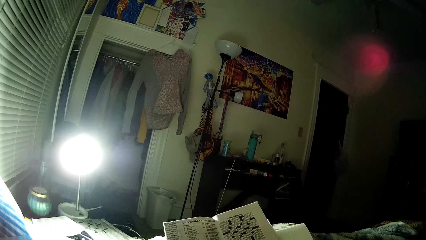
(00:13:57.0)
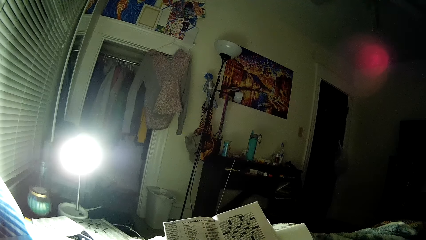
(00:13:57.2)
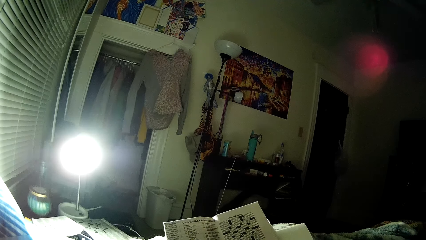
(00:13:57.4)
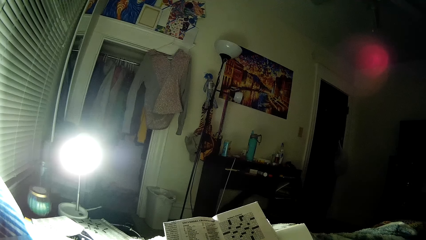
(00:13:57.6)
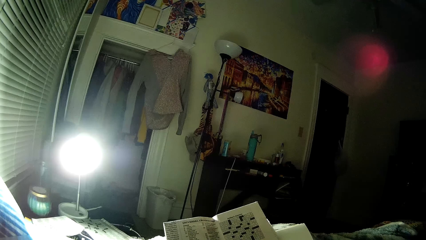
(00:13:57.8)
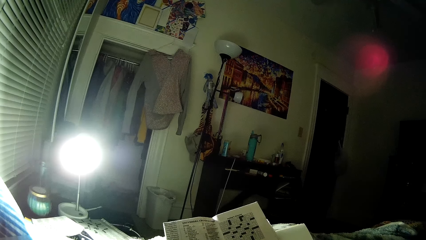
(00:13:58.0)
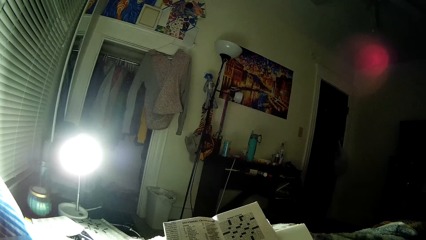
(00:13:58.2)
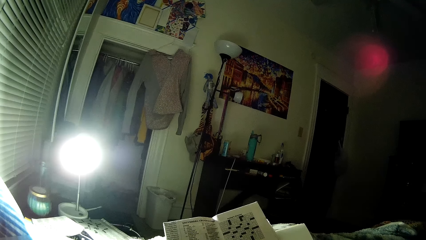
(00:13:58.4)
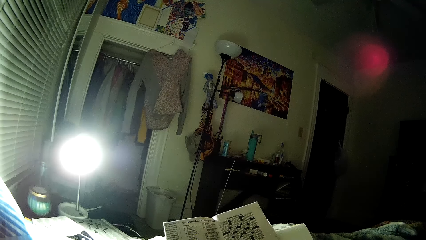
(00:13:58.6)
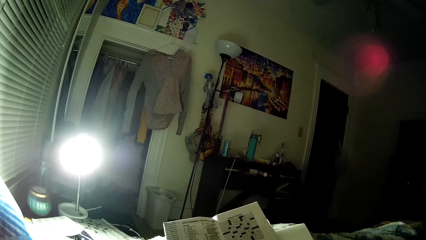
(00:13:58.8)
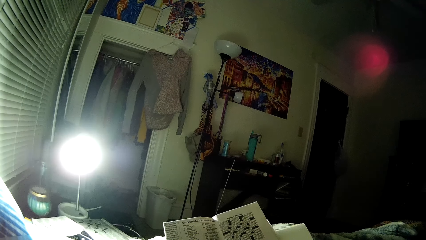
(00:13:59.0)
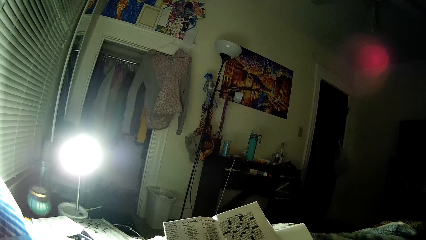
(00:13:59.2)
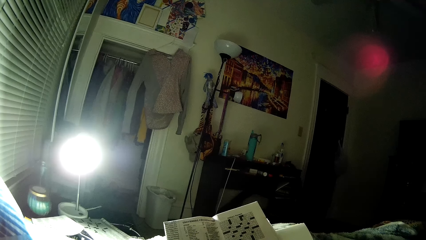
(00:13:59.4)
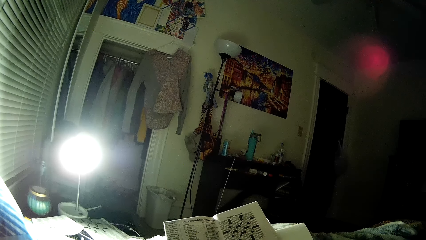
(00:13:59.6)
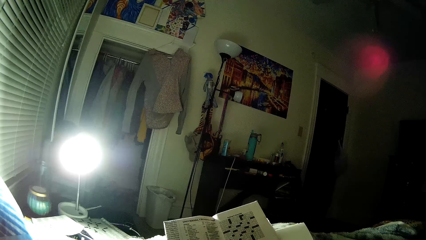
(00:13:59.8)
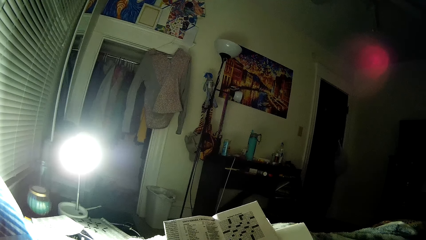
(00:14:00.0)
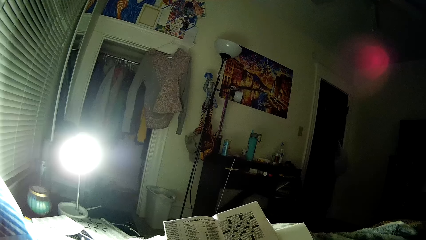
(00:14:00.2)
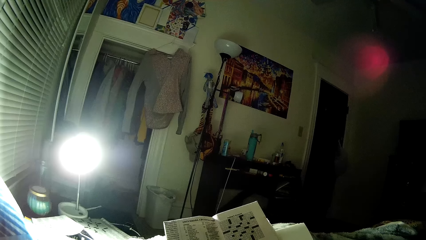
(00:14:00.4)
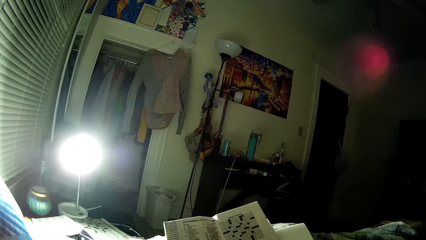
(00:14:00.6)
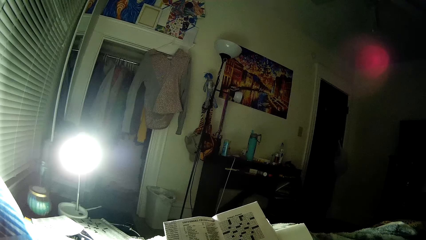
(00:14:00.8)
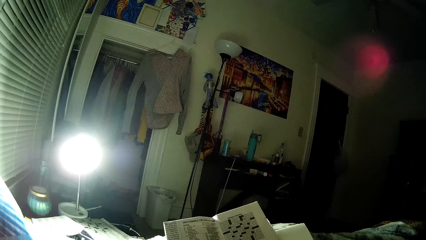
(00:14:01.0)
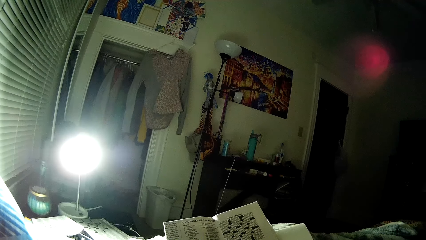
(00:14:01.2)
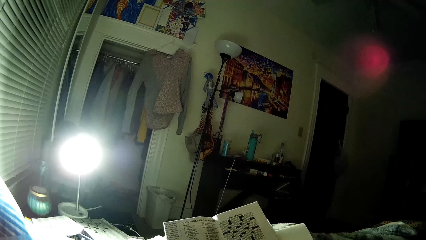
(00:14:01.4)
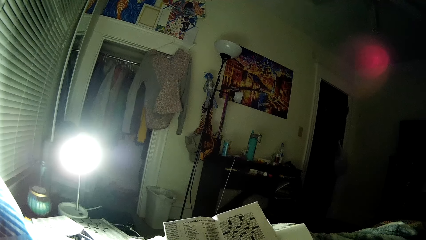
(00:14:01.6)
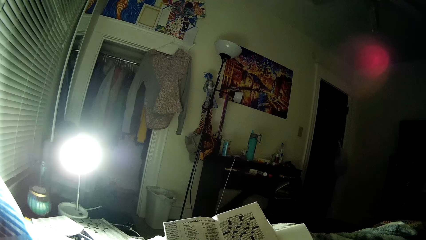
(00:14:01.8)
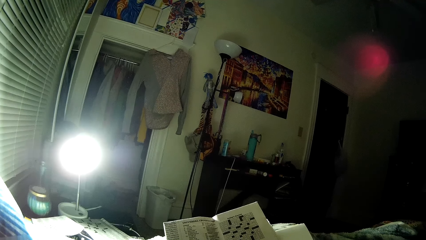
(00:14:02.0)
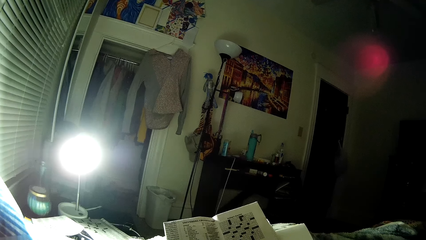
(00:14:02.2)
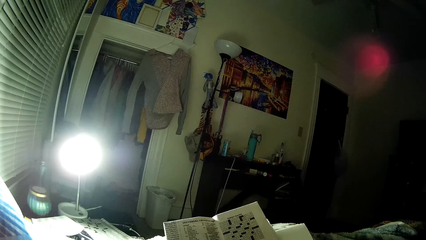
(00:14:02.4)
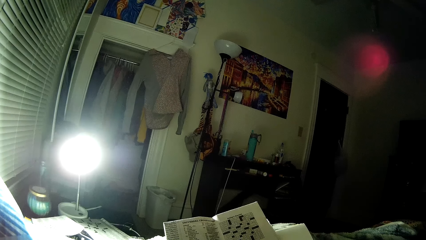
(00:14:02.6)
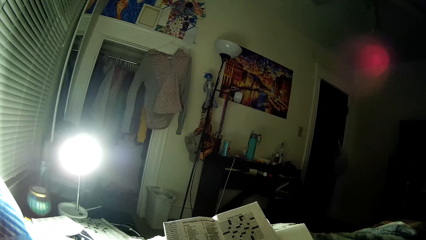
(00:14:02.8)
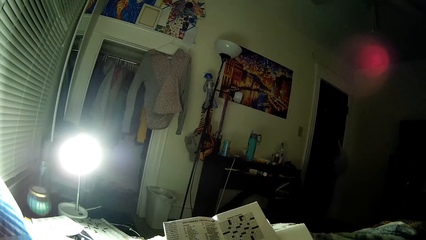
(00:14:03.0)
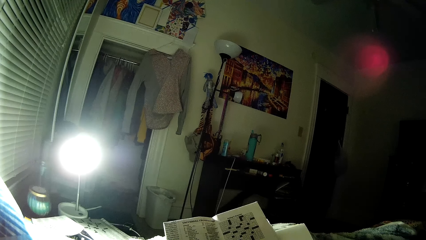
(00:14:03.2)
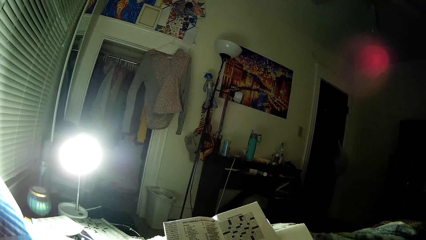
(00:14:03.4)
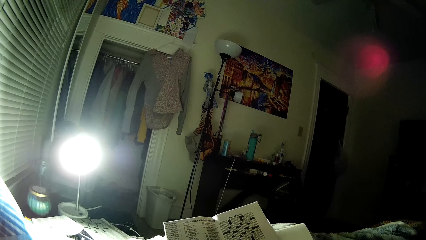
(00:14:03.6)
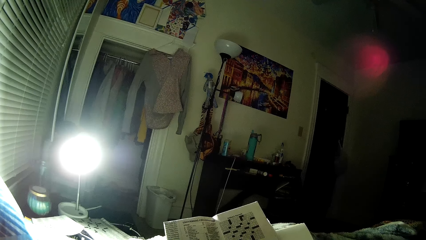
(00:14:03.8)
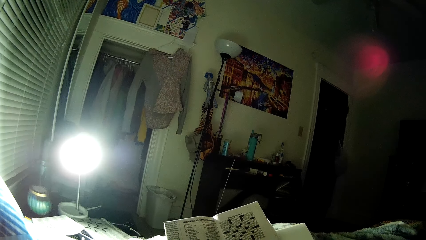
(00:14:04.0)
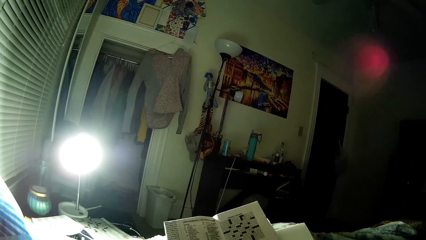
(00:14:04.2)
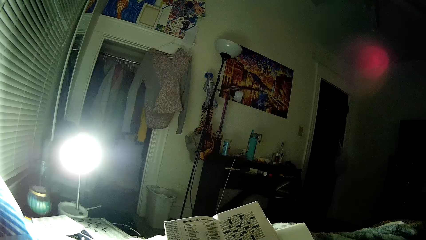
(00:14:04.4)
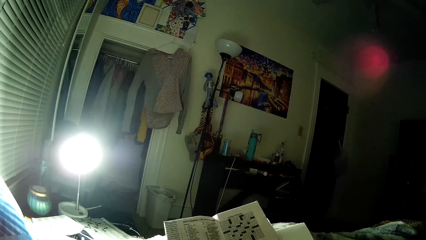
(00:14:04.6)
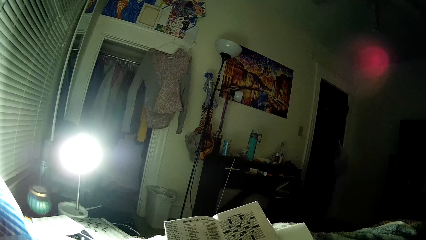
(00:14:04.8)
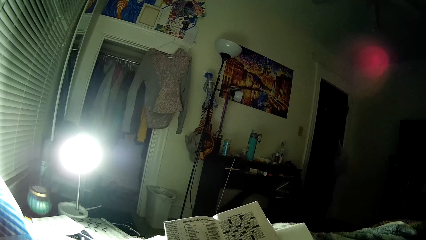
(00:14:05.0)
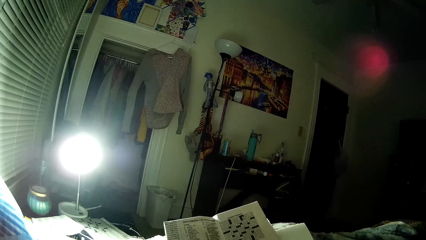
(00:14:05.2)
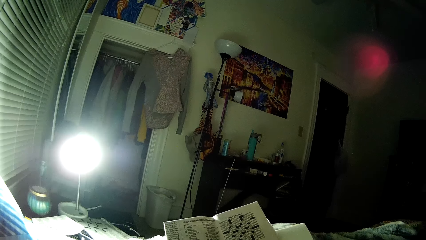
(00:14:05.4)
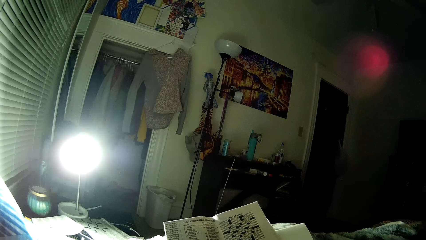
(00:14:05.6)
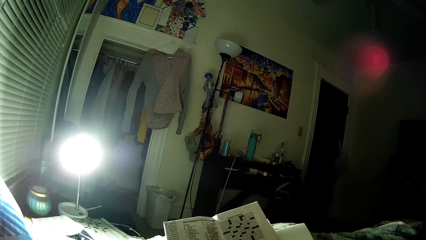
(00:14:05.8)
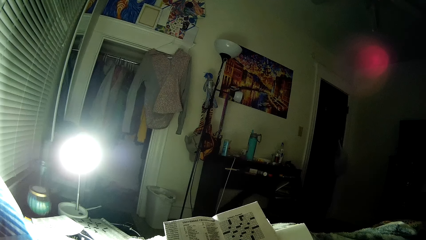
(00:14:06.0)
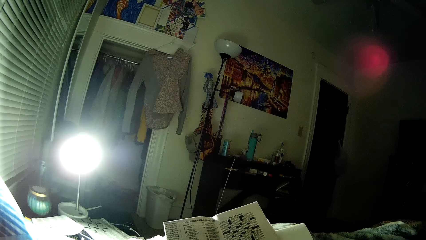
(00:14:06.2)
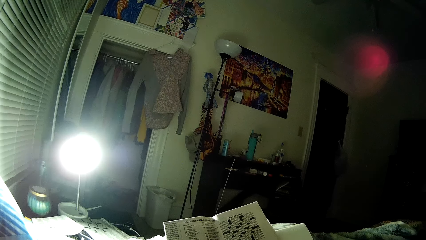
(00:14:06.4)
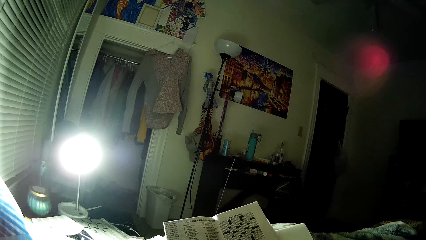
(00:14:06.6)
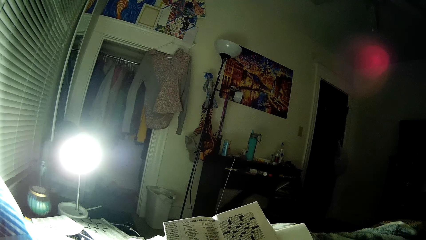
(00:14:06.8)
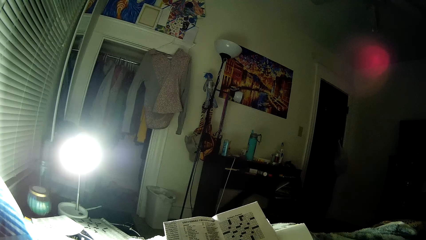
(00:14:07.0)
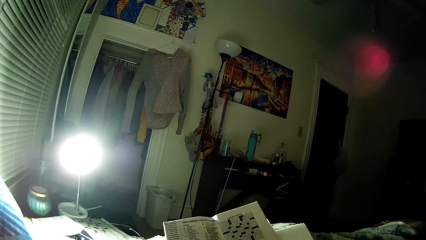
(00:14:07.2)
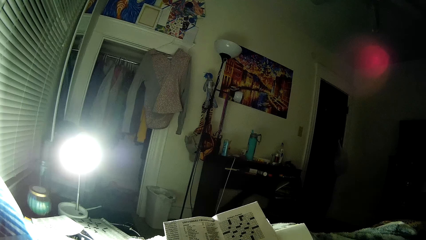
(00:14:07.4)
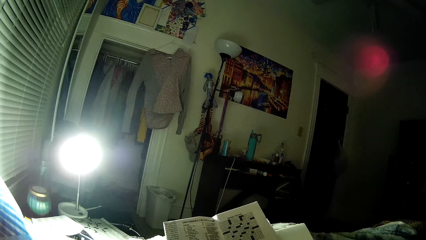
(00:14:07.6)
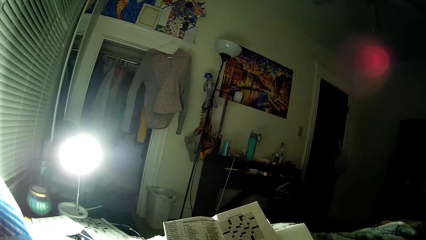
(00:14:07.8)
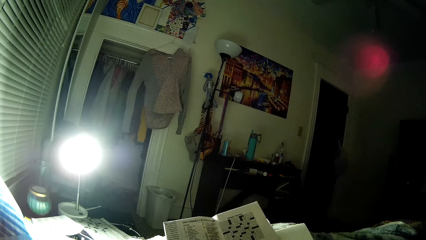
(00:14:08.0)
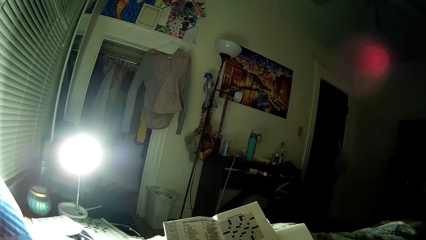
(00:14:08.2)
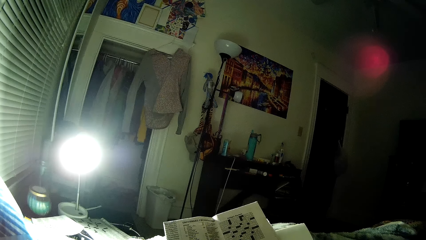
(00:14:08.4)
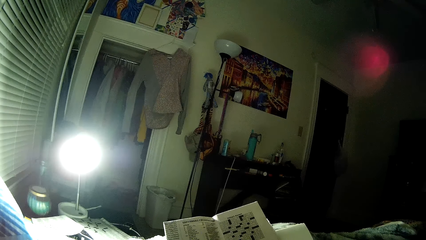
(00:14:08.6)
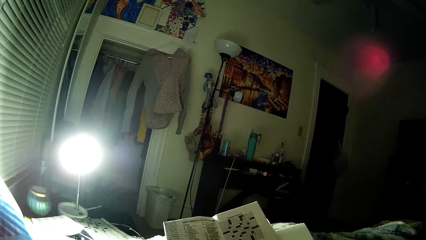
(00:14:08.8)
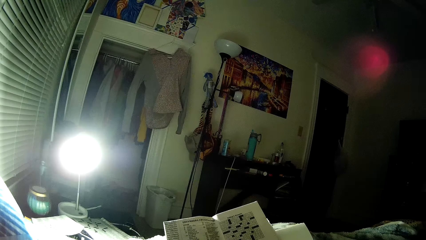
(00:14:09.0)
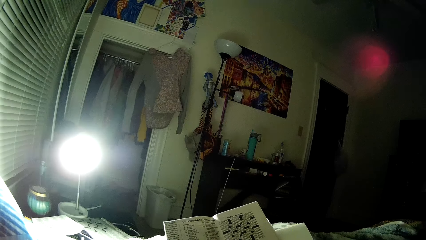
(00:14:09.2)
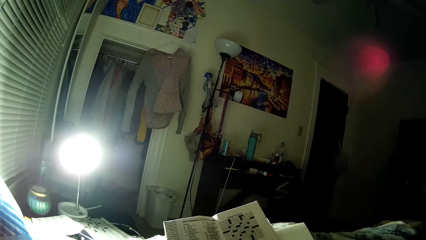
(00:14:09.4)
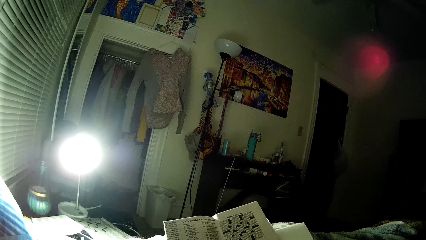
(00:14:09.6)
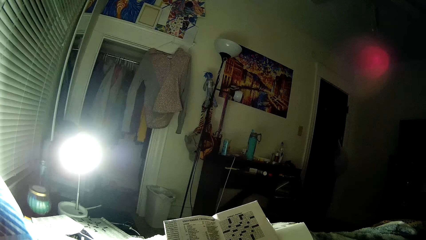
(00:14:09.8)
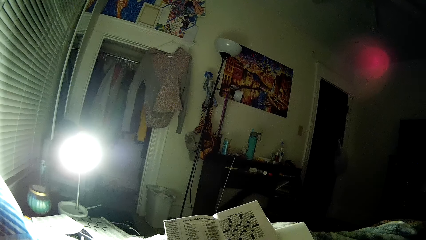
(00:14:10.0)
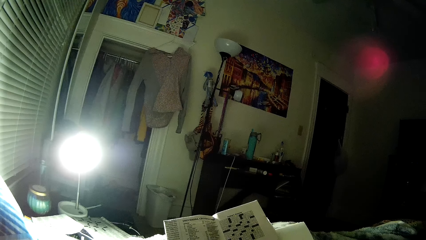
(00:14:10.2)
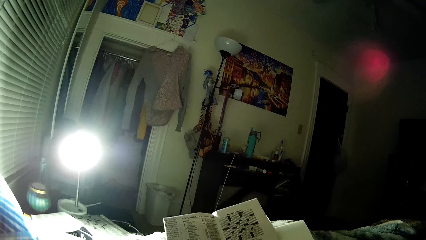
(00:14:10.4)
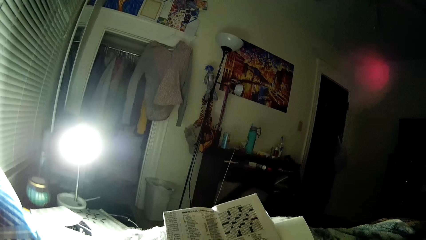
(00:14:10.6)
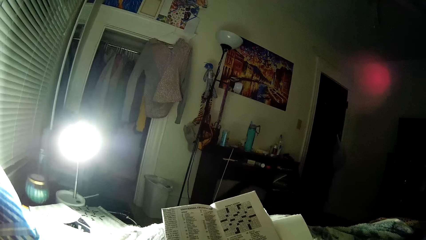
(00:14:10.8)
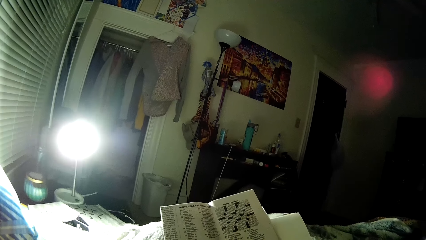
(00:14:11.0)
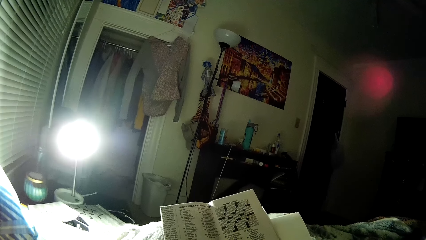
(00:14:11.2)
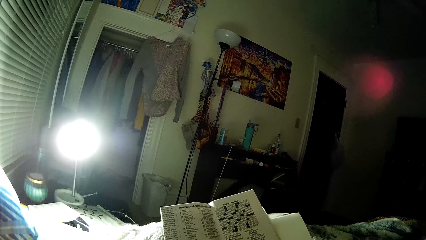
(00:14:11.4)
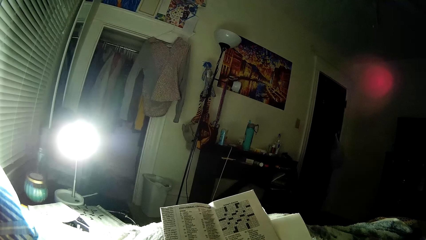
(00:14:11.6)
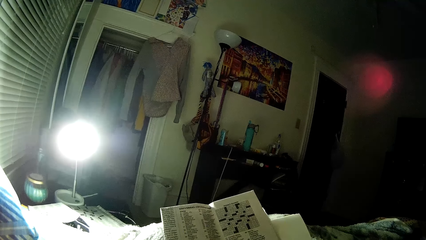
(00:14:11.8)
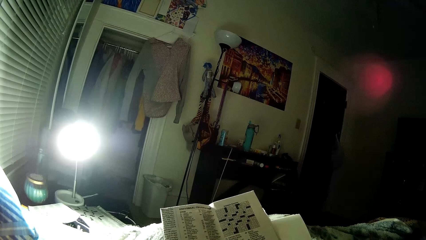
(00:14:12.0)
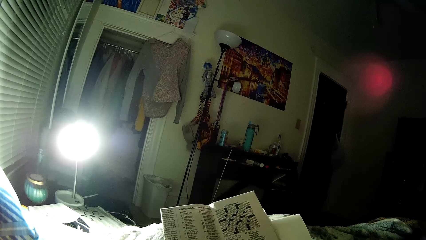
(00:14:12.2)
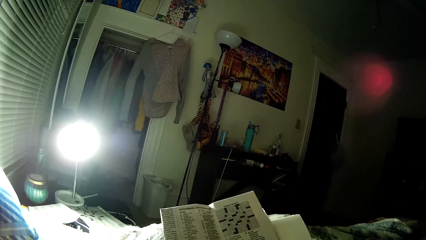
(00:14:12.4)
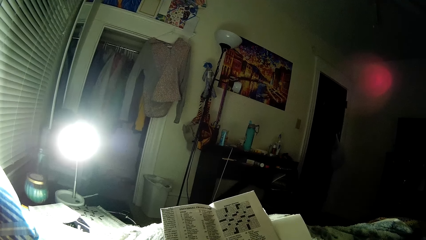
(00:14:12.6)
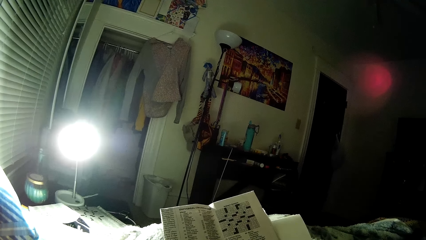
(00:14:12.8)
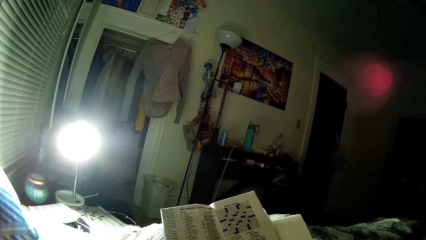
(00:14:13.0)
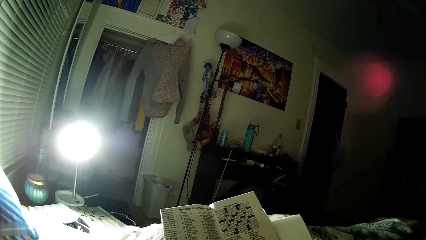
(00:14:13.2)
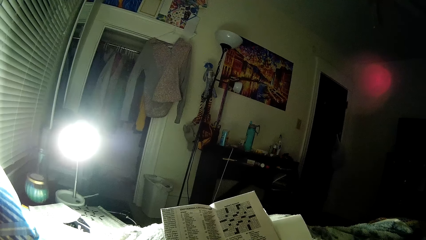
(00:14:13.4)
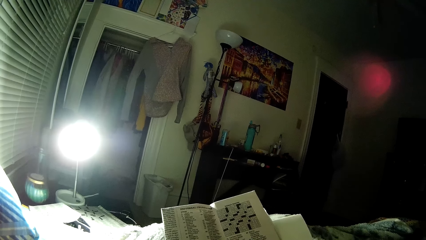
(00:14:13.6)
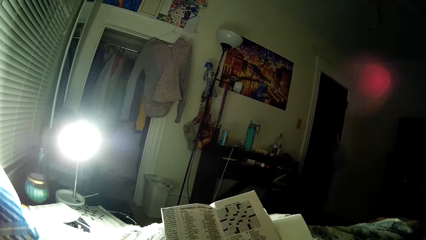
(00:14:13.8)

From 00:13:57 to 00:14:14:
The camera wearer peruses the newspaper. They peruse the newspaper again.
